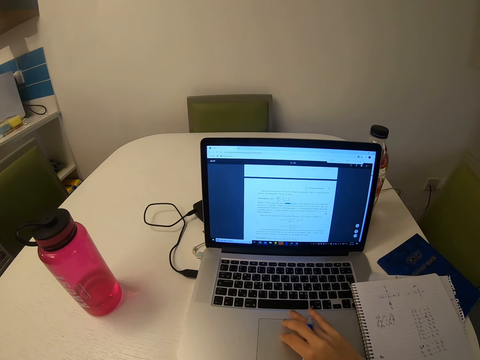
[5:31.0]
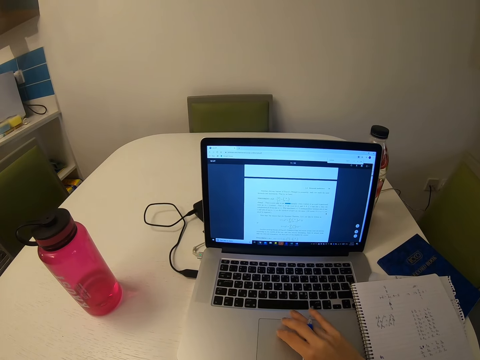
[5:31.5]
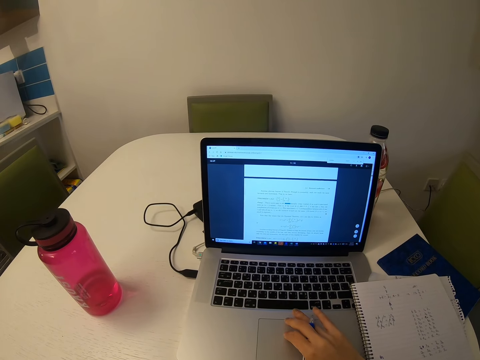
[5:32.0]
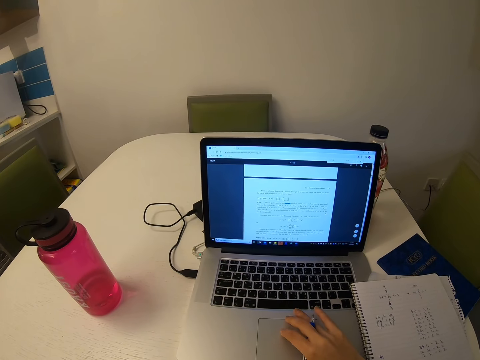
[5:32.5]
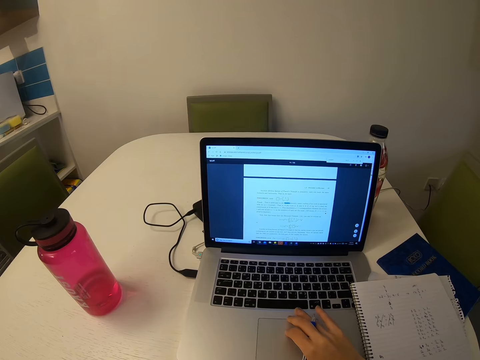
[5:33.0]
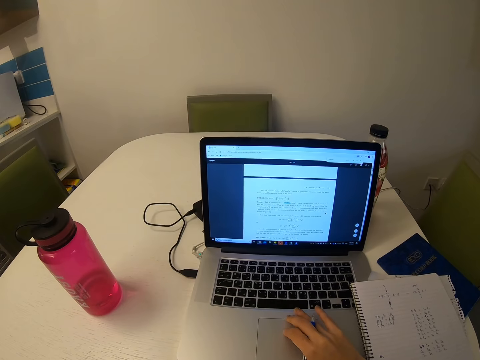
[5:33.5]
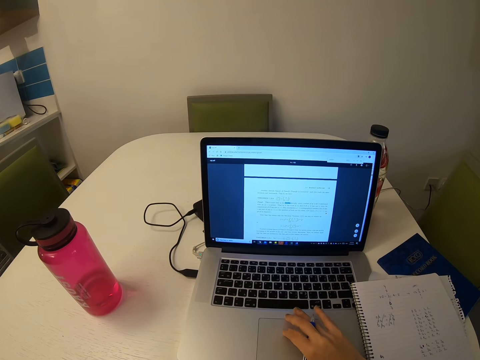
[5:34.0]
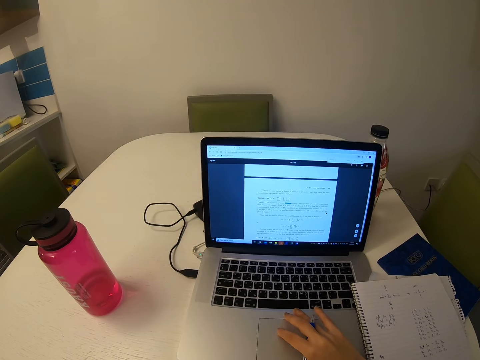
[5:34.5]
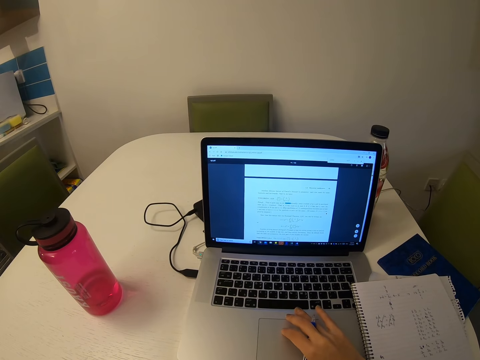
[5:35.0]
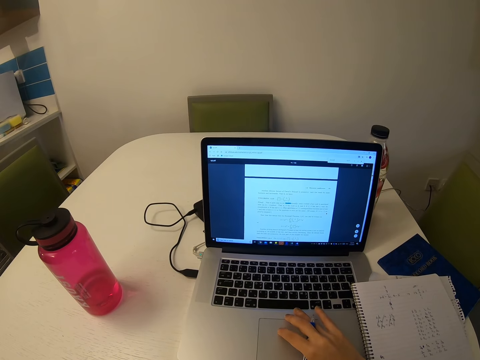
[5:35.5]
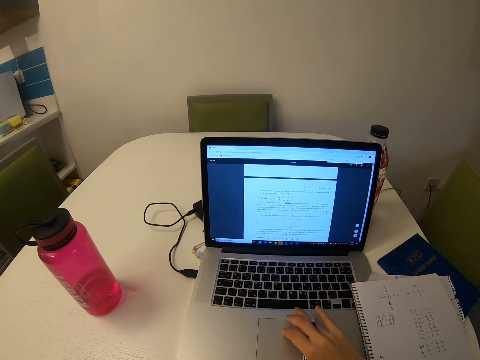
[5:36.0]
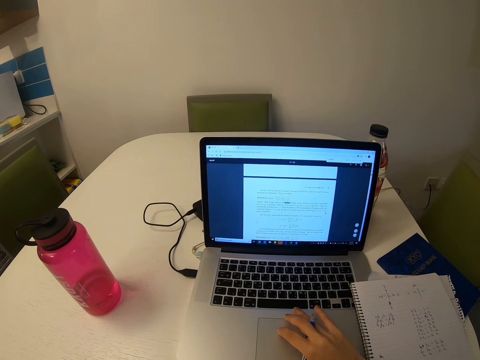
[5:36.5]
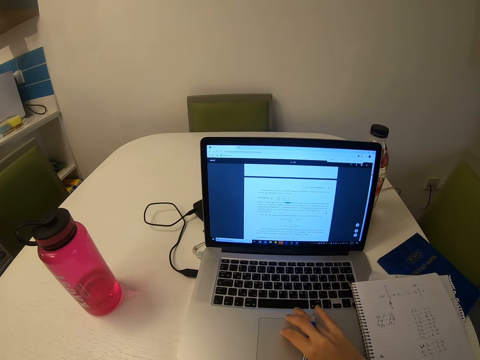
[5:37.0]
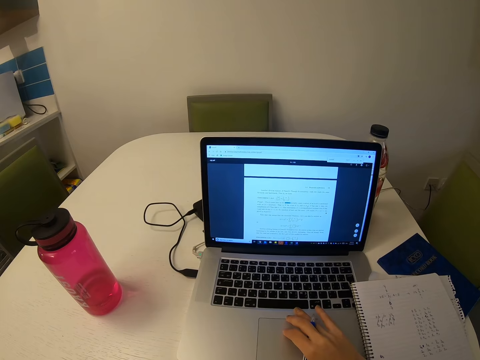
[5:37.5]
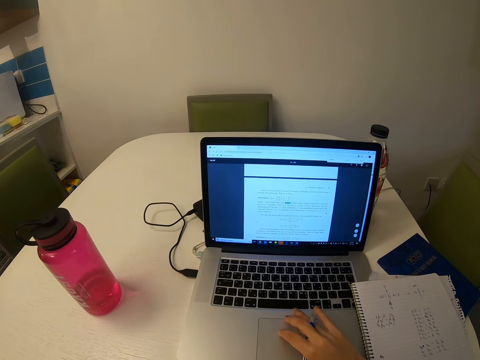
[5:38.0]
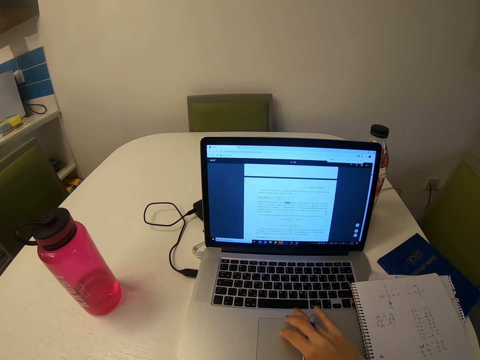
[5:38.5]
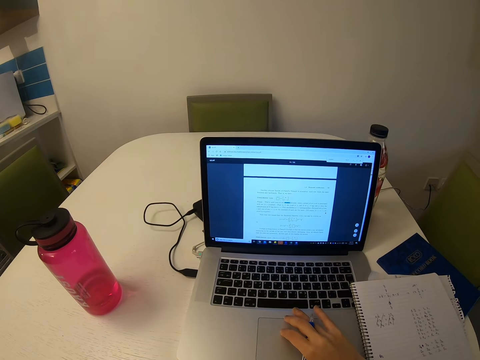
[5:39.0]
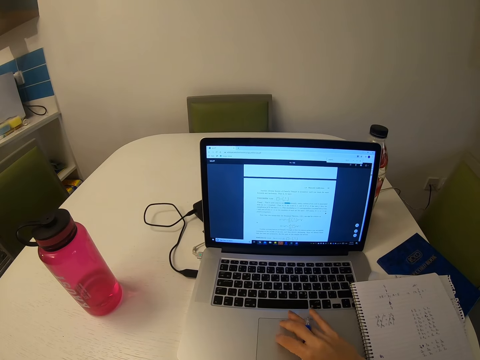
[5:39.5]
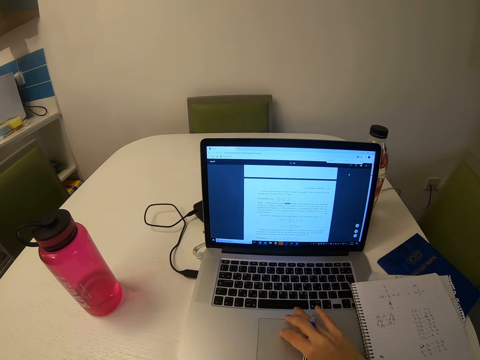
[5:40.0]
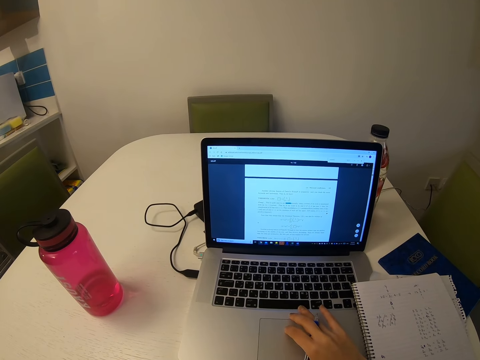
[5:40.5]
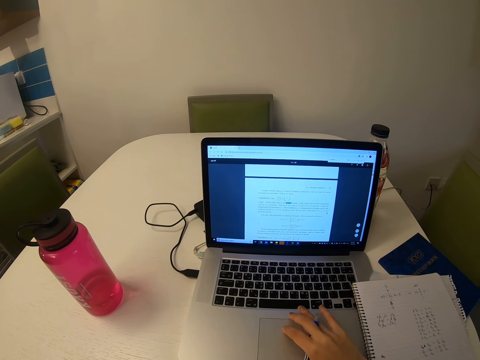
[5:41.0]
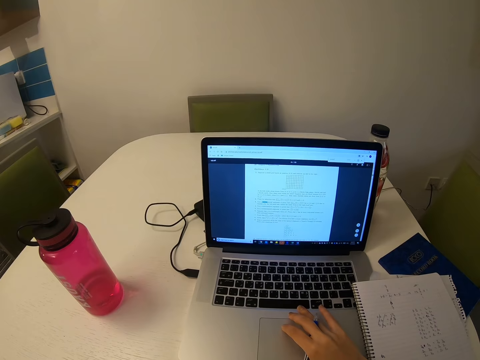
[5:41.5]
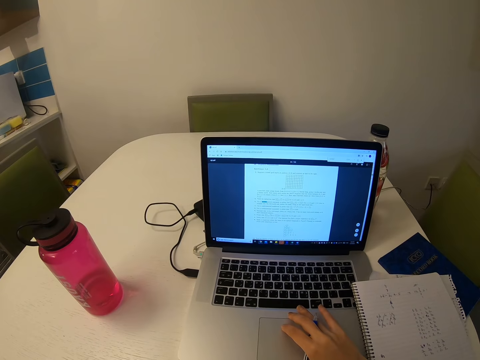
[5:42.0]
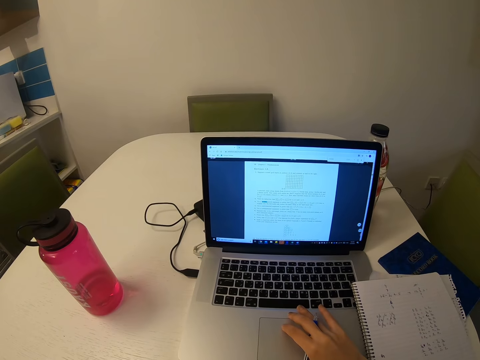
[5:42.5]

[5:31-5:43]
The camera wearer reads the notes in the computer. They scroll the laptop.

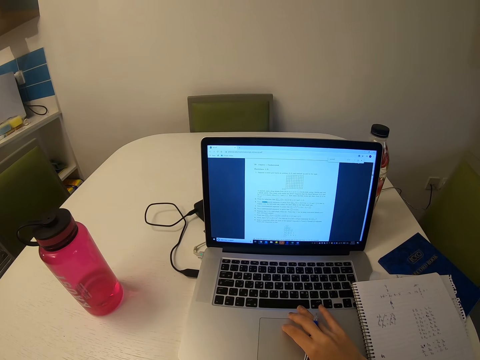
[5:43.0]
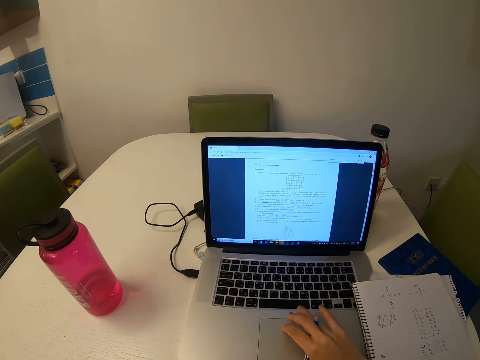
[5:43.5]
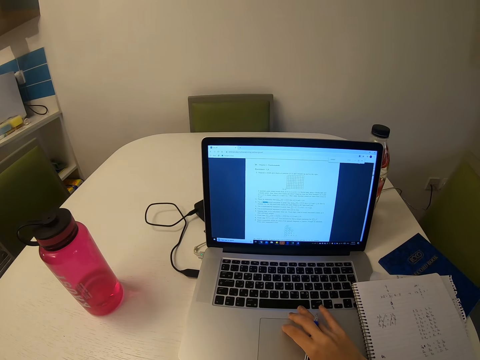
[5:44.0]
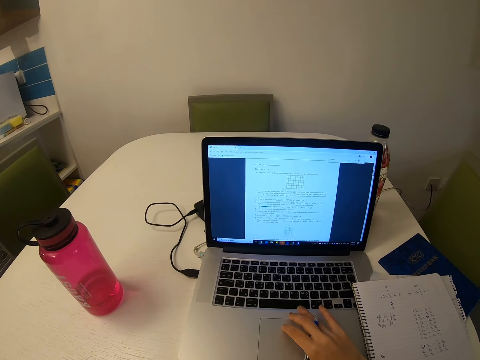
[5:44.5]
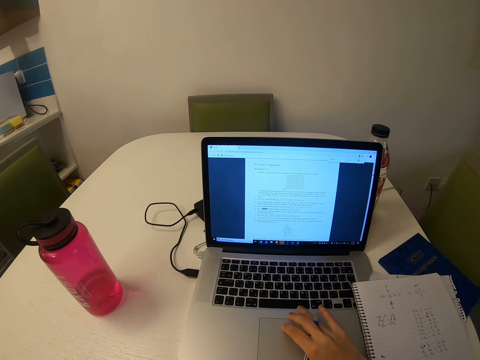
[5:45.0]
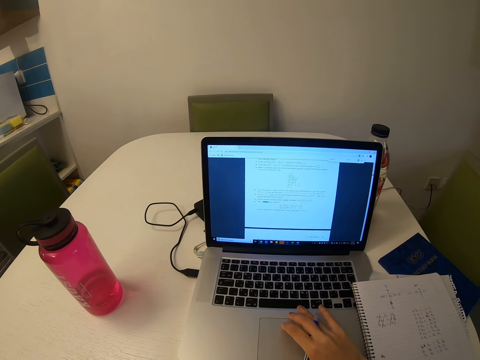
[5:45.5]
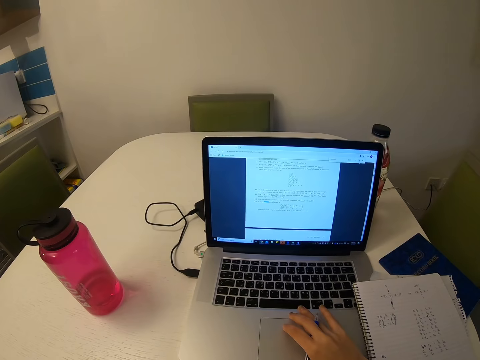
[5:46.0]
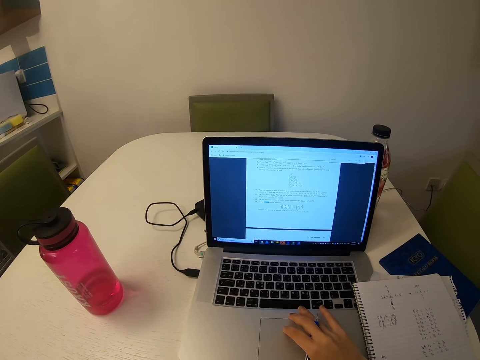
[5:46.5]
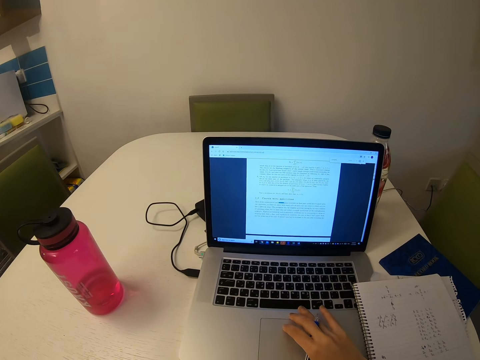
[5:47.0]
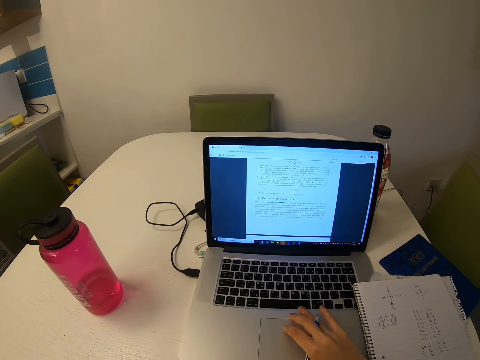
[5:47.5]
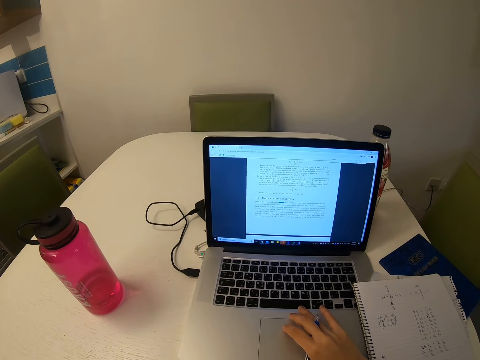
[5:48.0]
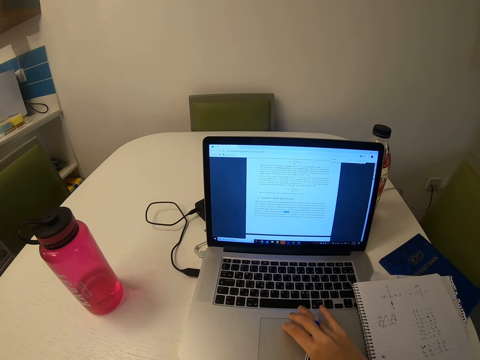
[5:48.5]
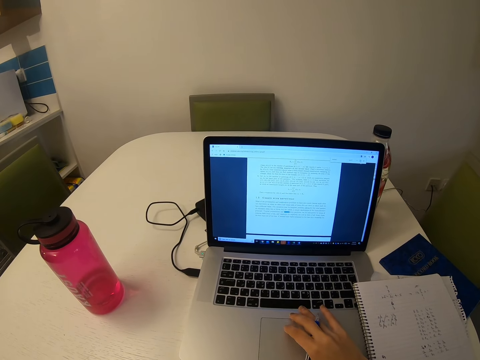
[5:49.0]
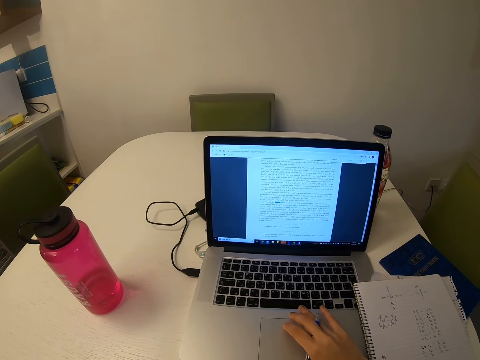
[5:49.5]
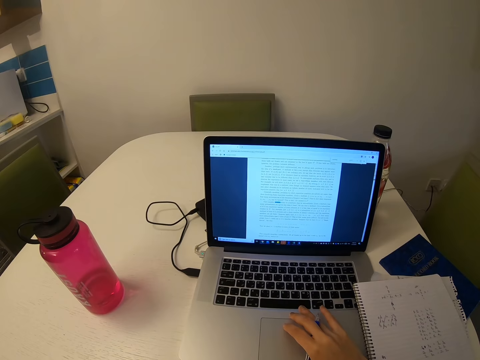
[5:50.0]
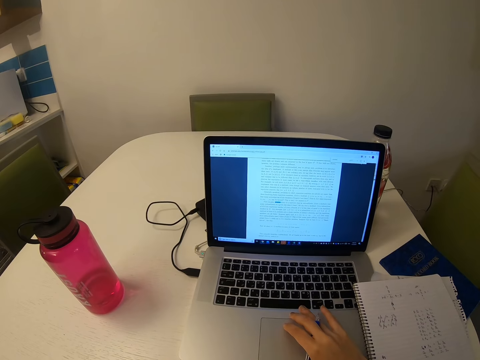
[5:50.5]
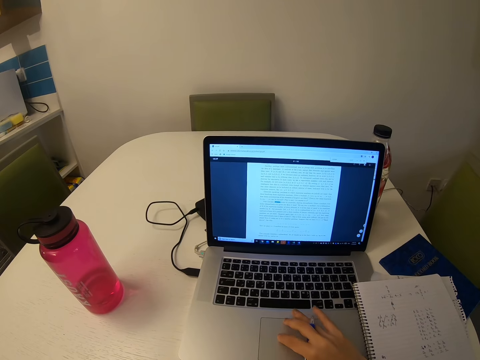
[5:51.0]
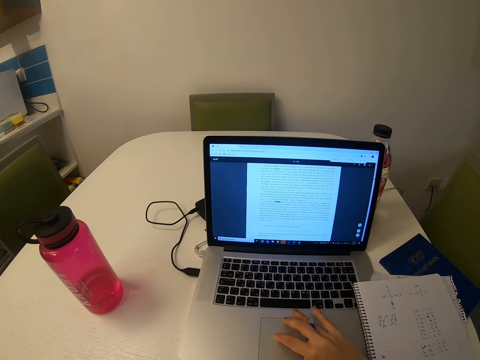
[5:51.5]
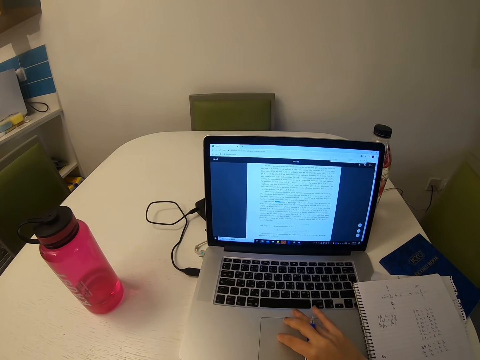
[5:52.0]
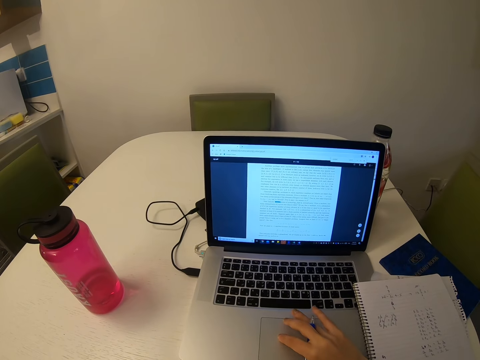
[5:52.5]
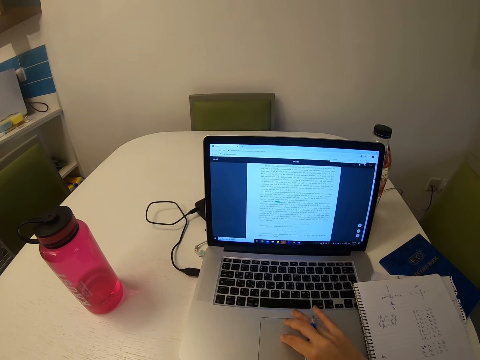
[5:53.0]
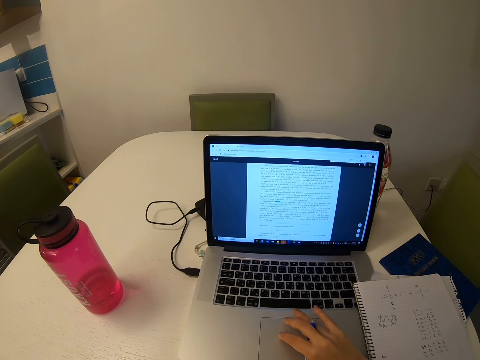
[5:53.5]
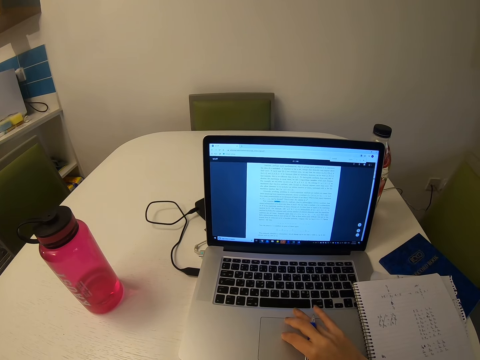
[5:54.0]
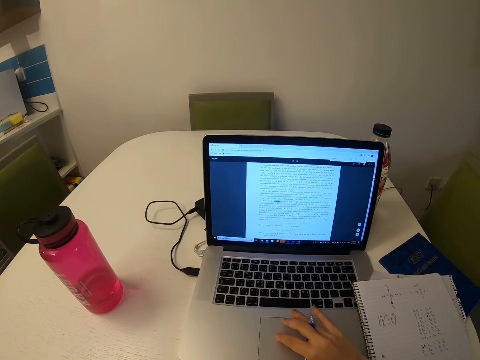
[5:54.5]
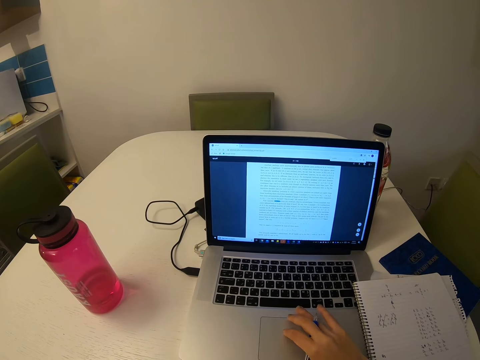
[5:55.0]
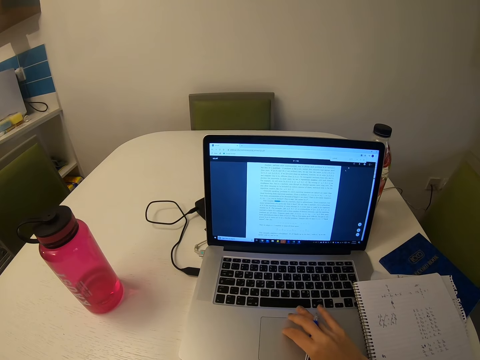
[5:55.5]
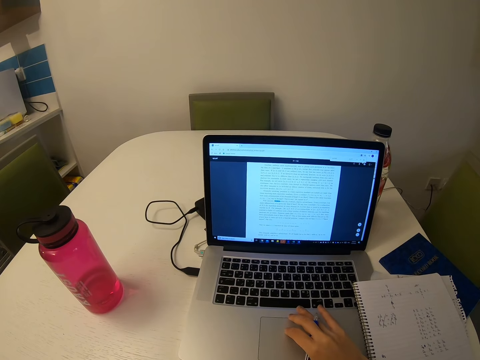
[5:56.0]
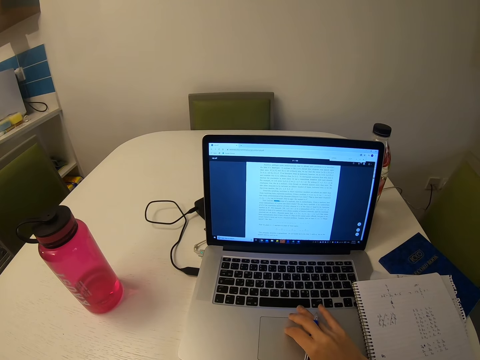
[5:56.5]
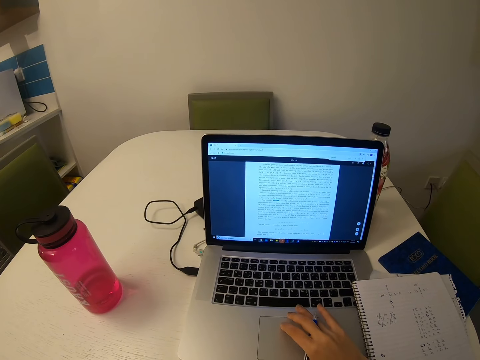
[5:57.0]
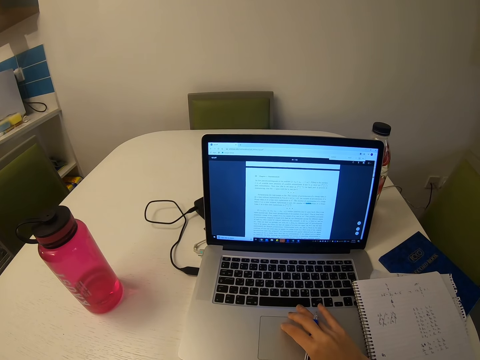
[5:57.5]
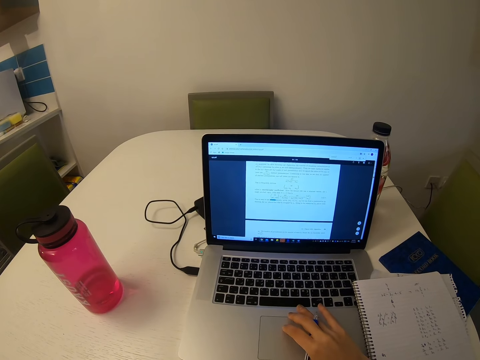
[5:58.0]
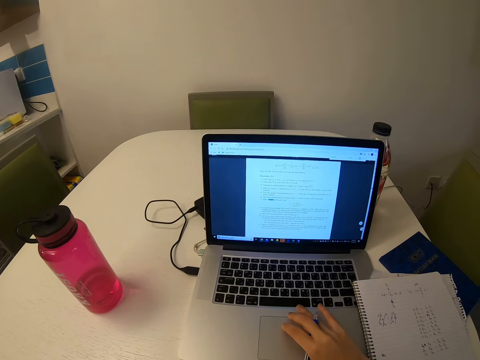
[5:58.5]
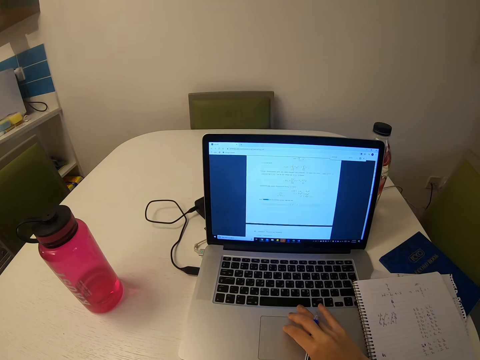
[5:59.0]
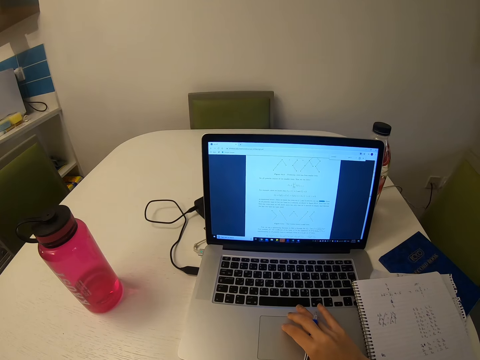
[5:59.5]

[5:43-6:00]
The camera wearer reads the notes in the computer. They scroll the laptop. They read the notes in the computer. They scroll the laptop. They read the notes in the computer. They scroll the laptop.
